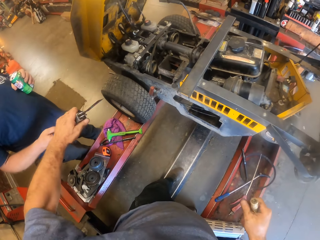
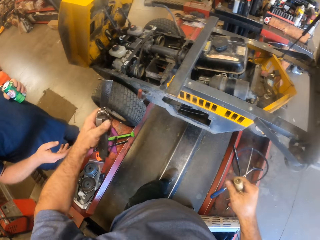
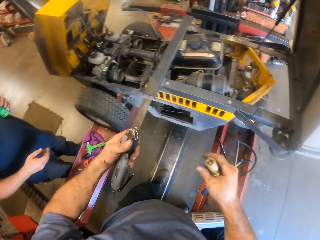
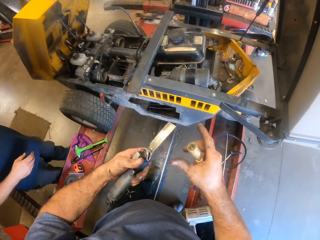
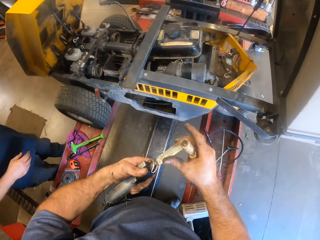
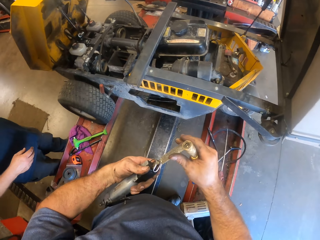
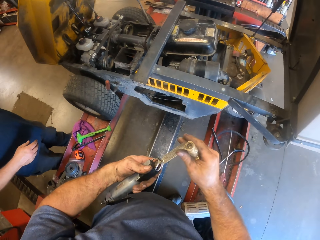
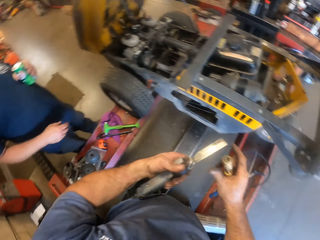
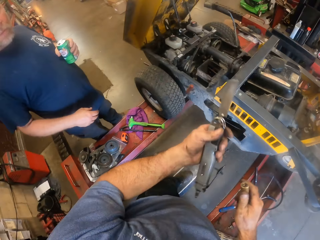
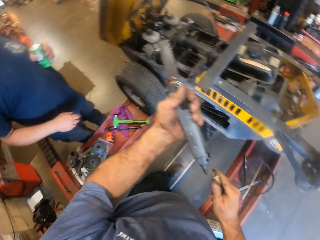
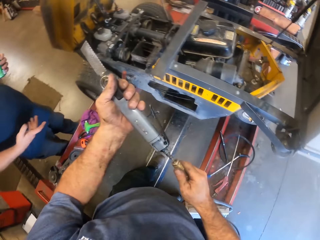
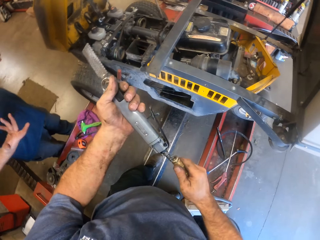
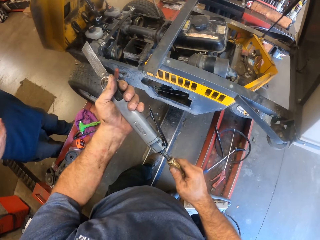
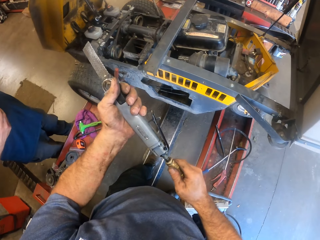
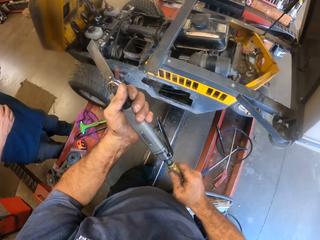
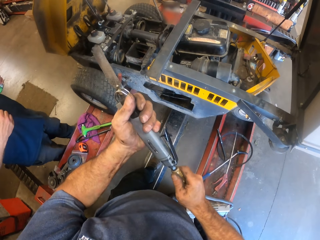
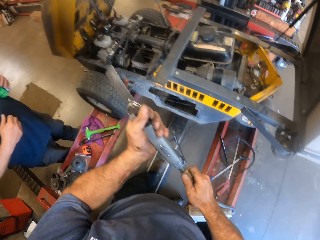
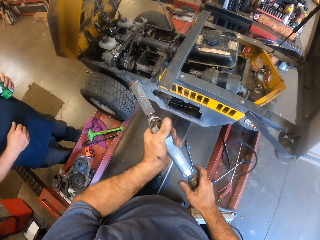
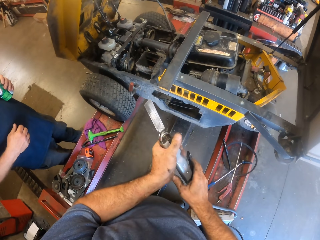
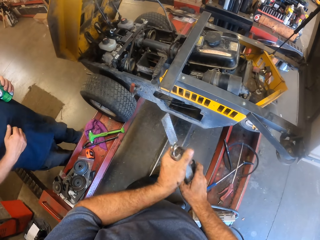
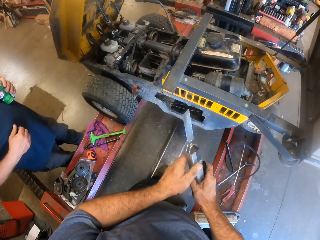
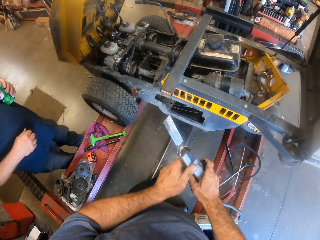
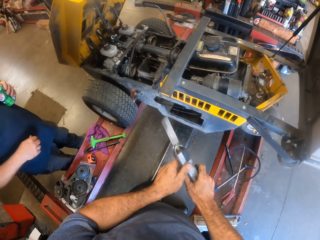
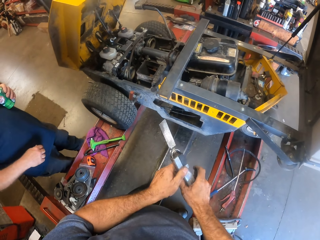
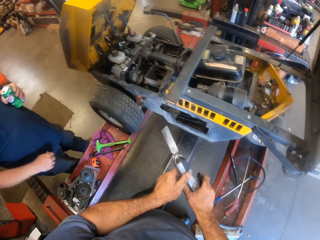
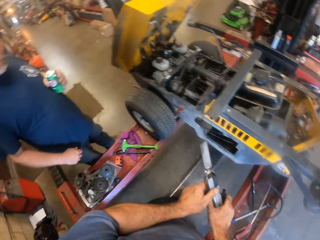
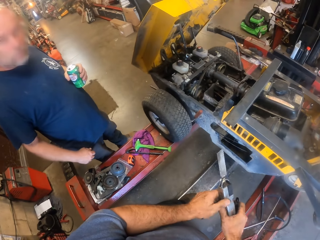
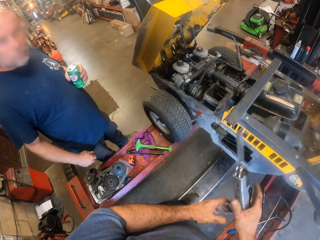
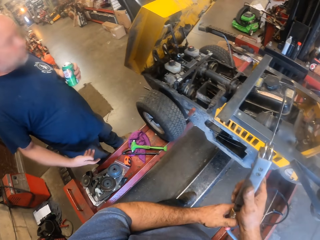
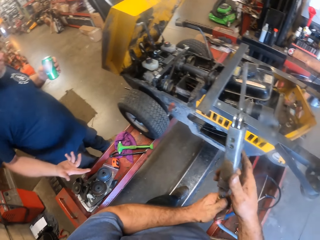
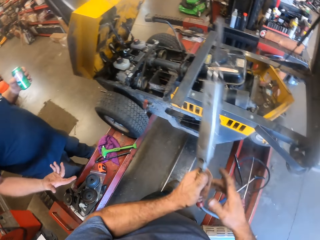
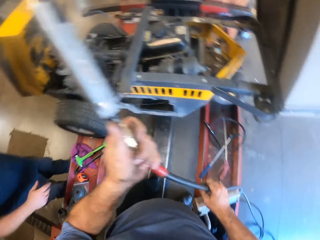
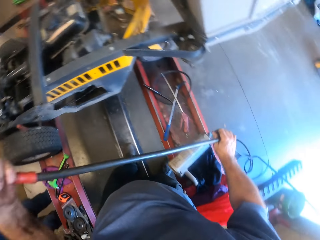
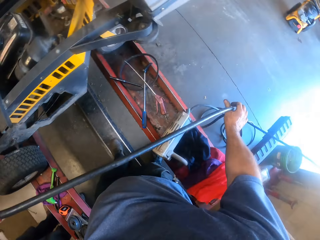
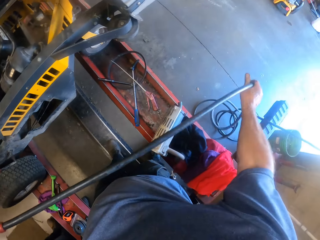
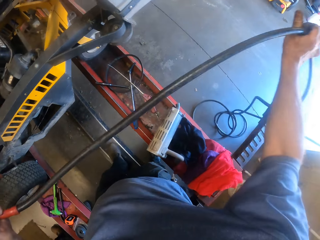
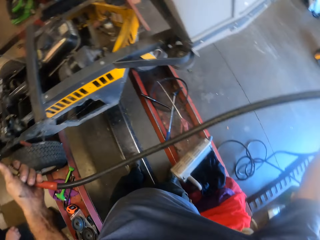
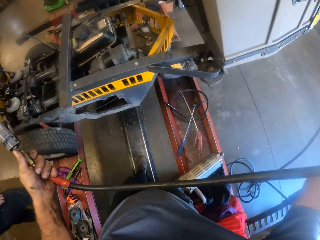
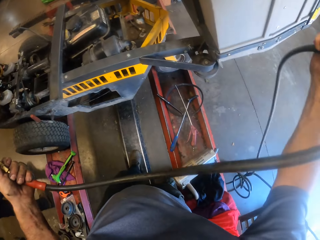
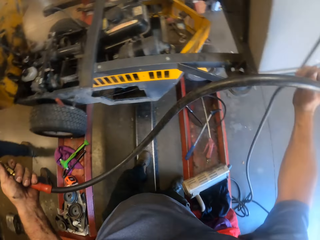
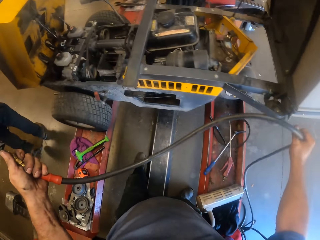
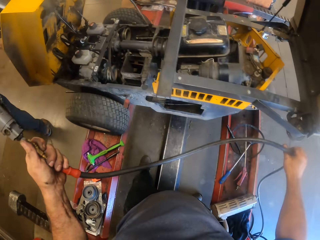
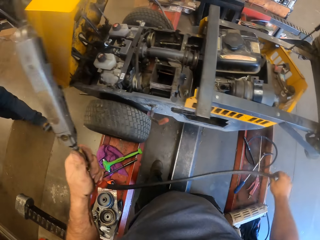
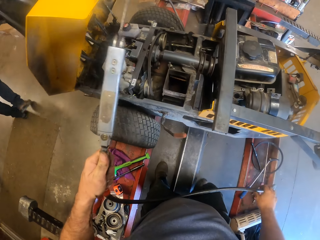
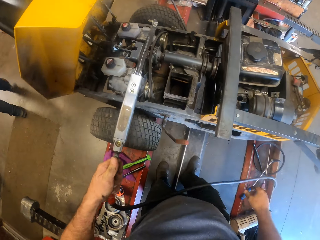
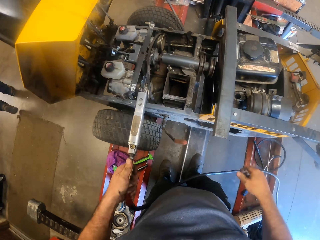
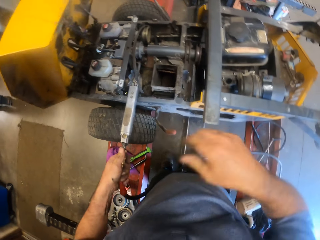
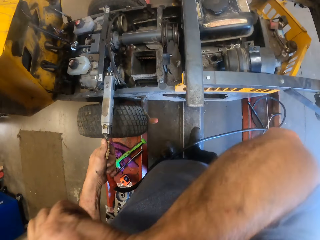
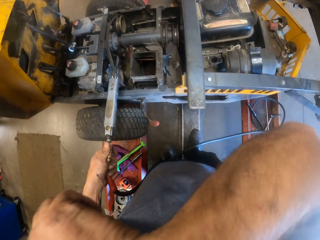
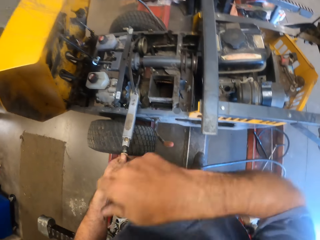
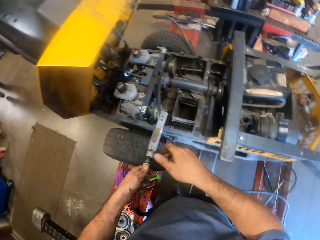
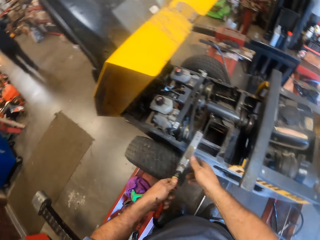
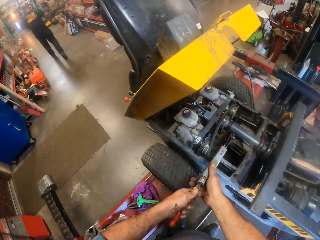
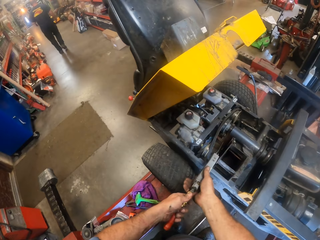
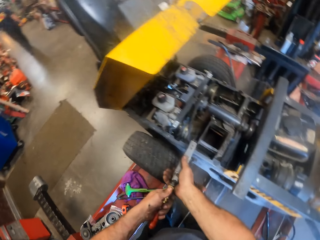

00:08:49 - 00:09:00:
The camera wearer checks the blade of the jet knife with his right hand. He attaches the high pressure hose or gas pipe to the jet knife. He touches the sharp side of the blow pipe, makes gestures, and pulls on the high pressure hose with his right hand. He straightens the gas pipe. A worker walks away from the camera wearer. The camera wearer cleans sweat off his face.

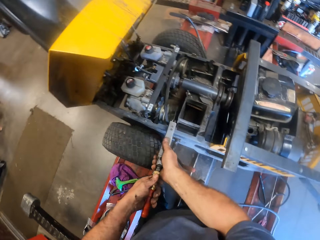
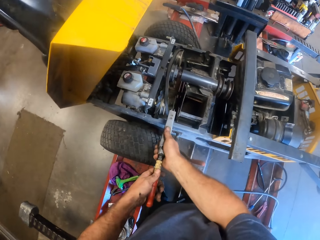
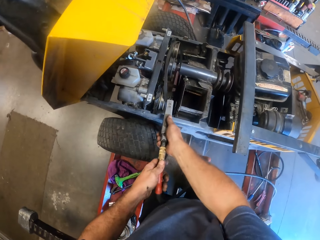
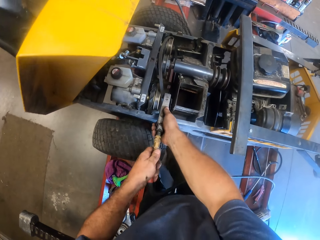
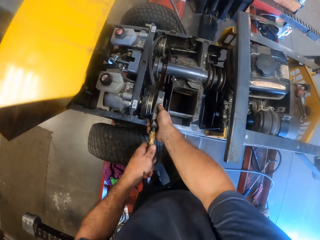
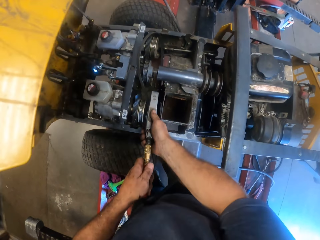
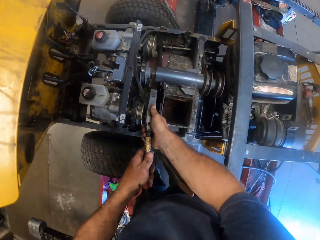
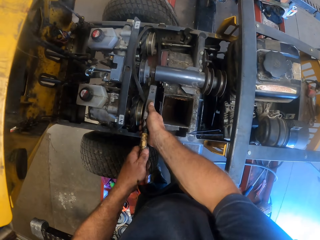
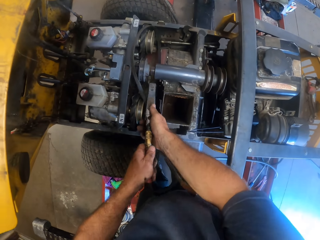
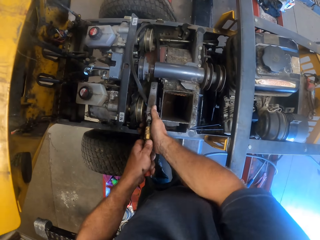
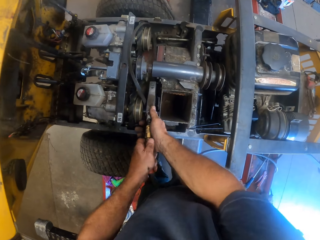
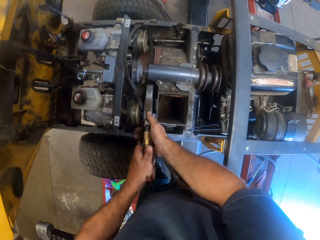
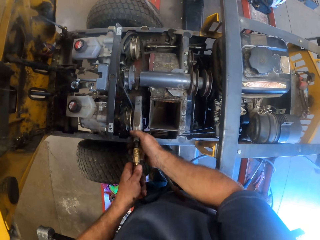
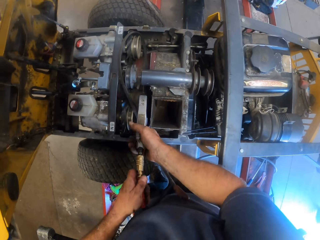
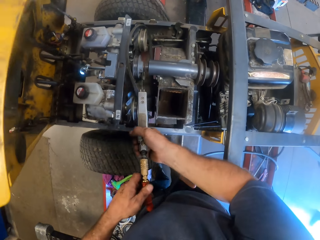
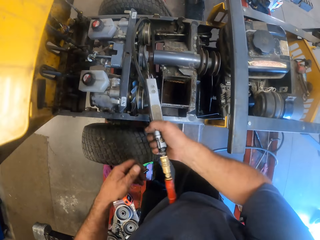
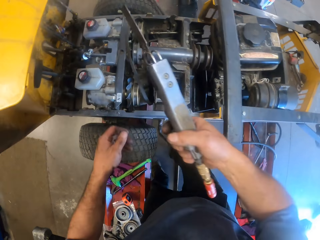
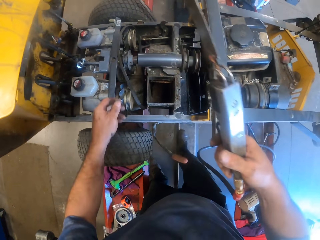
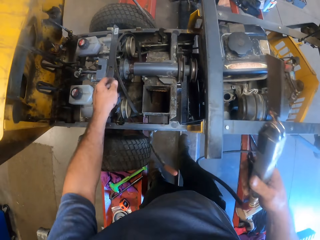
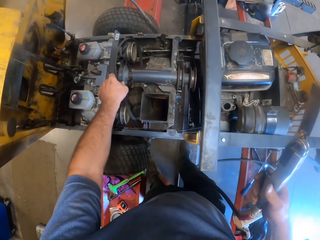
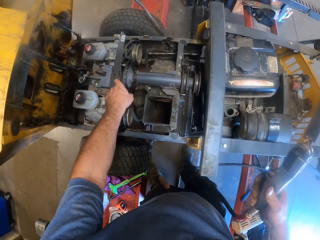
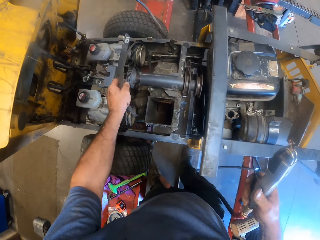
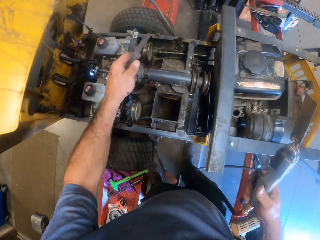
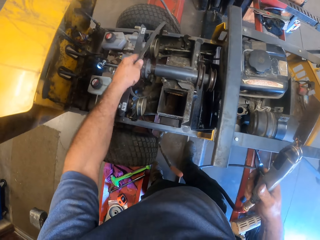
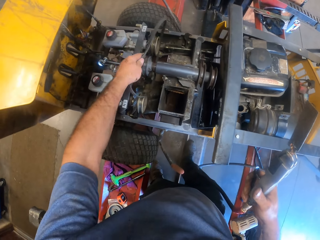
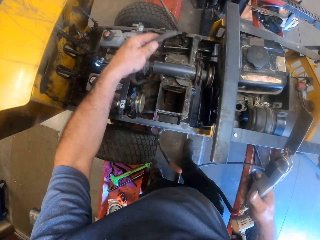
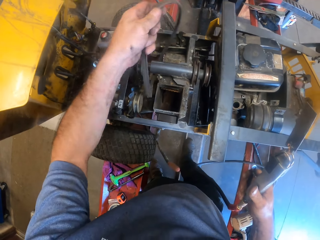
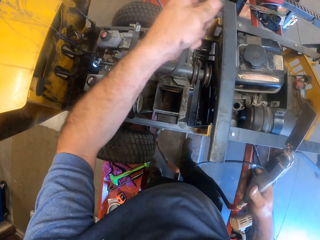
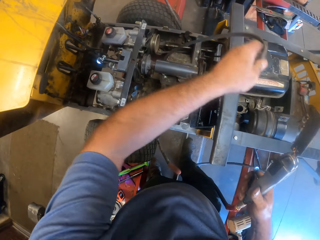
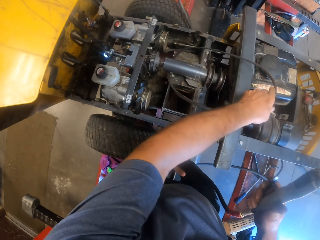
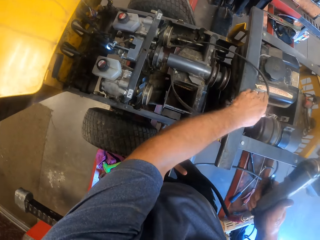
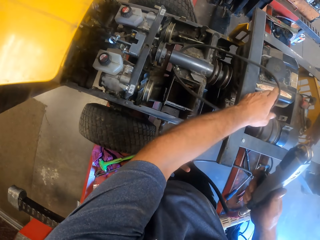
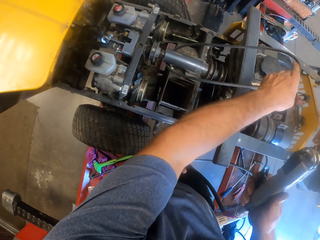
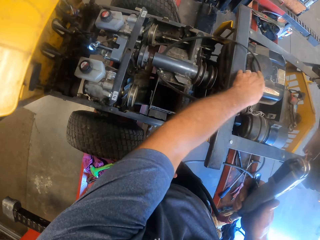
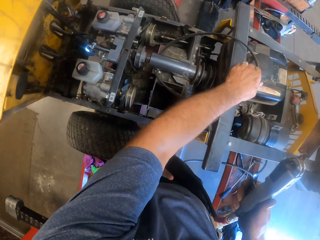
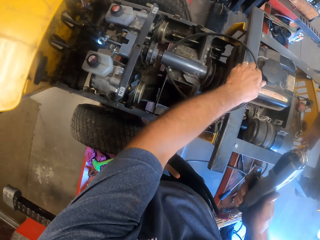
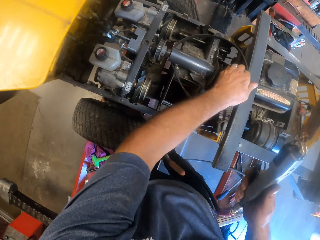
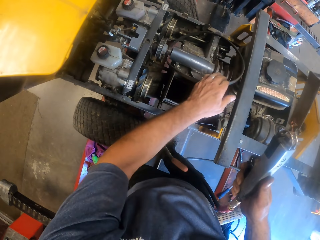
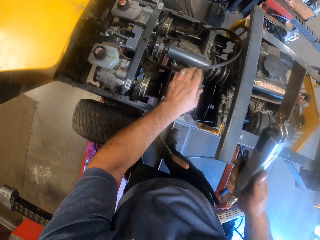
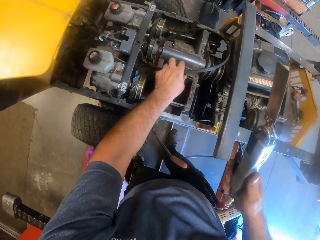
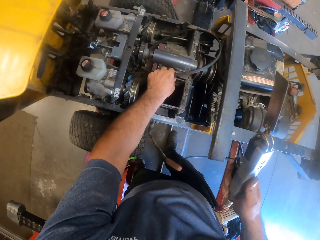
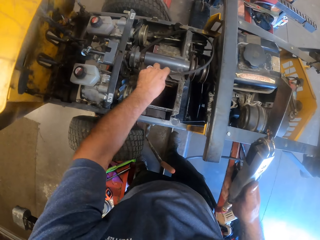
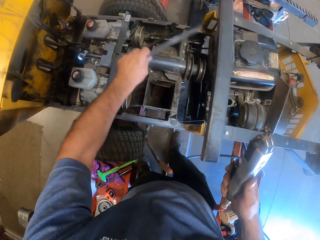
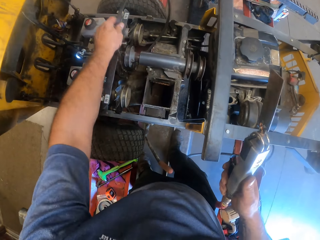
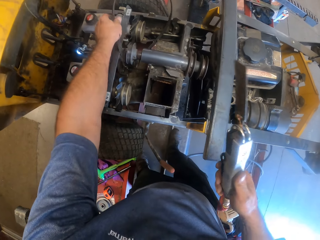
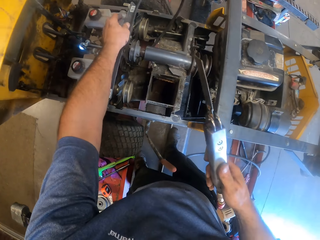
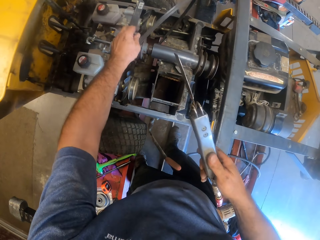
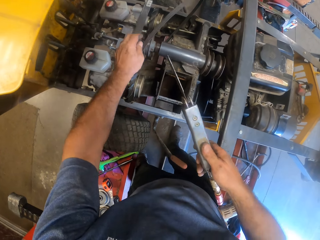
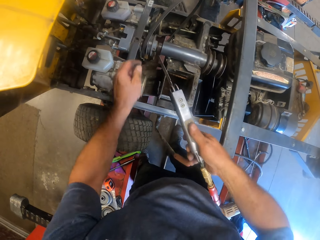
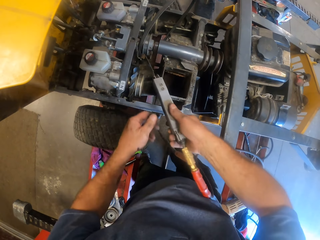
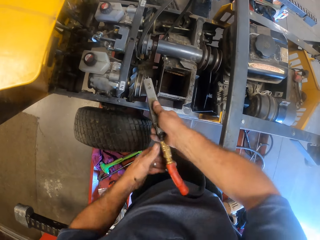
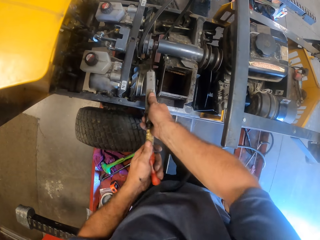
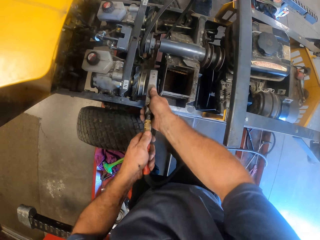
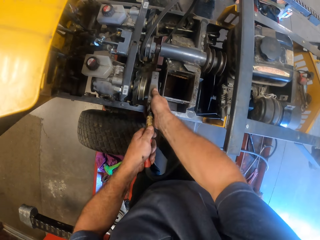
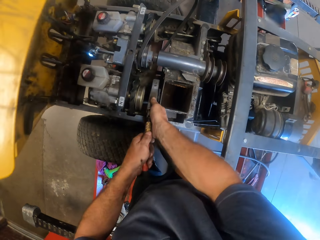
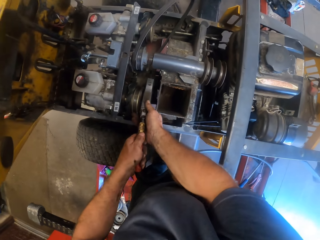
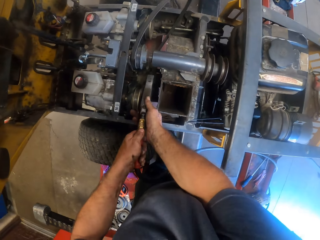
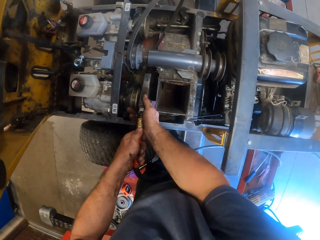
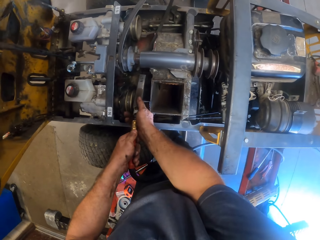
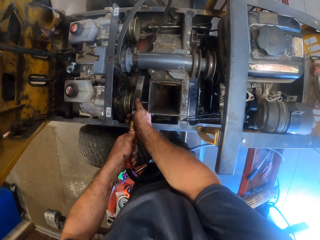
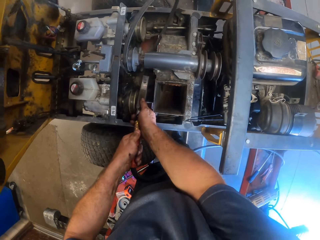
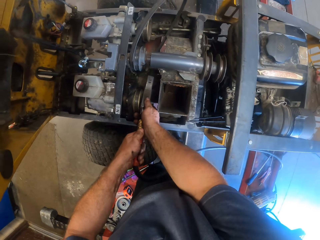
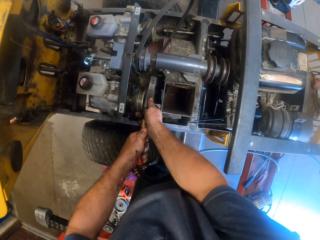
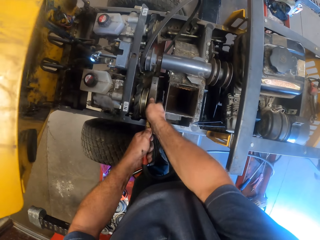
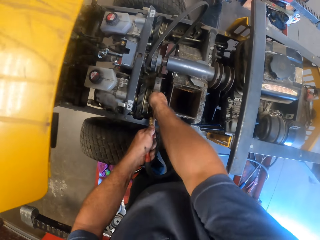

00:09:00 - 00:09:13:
The camera wearer stretches the jet knife towards the crankshaft with both hands. She does something in the machine. She adjusts a fan belt with her right hand. She moves an object on the machine. She stretches the jet knife towards the exhaust muffler with both hands. She does something in the machine.
